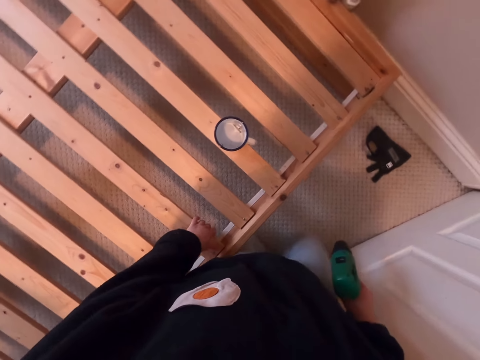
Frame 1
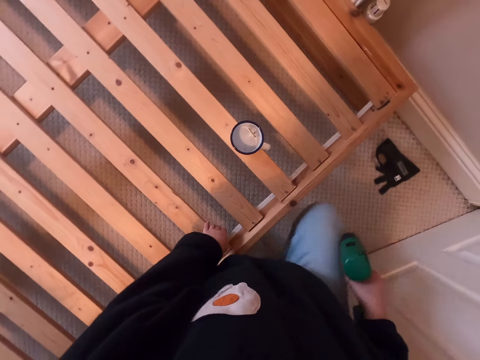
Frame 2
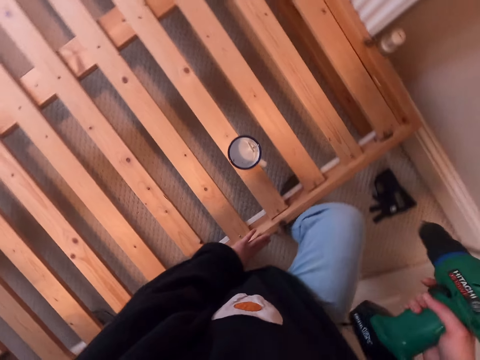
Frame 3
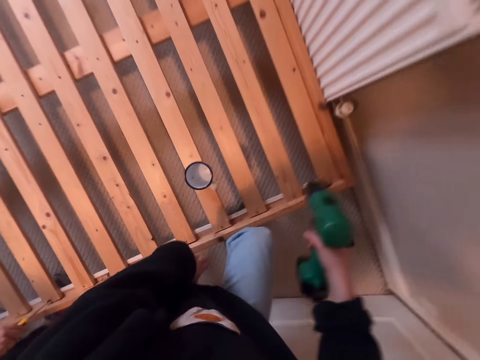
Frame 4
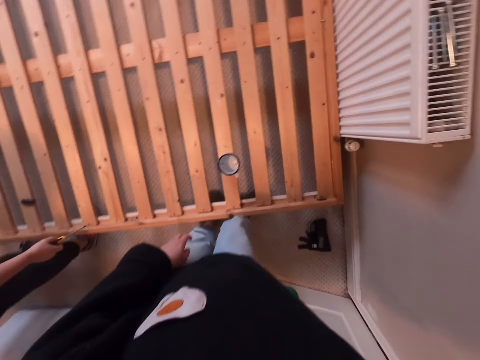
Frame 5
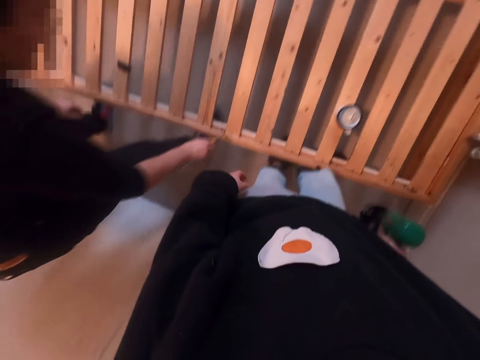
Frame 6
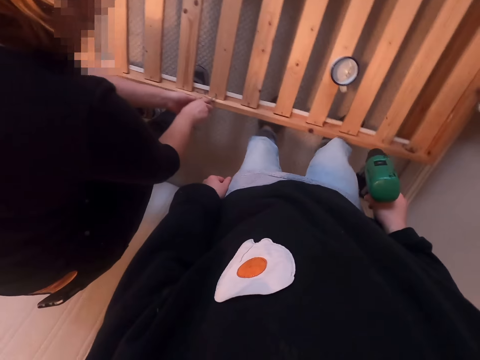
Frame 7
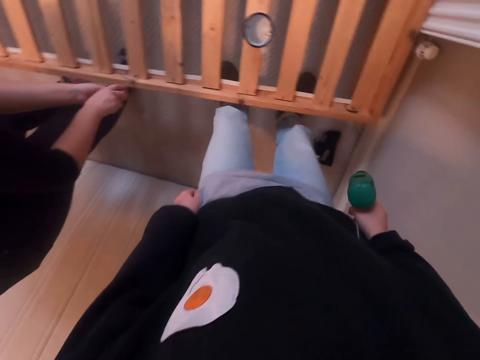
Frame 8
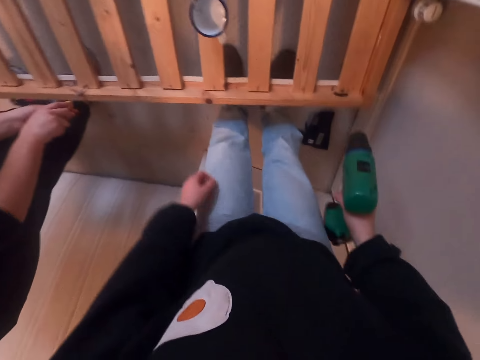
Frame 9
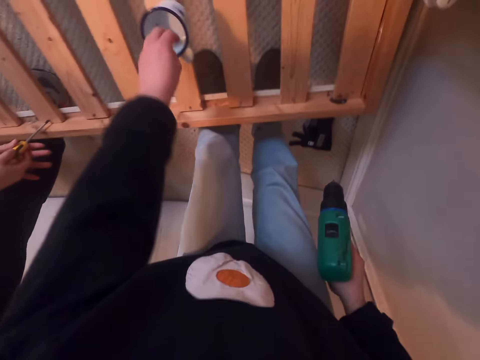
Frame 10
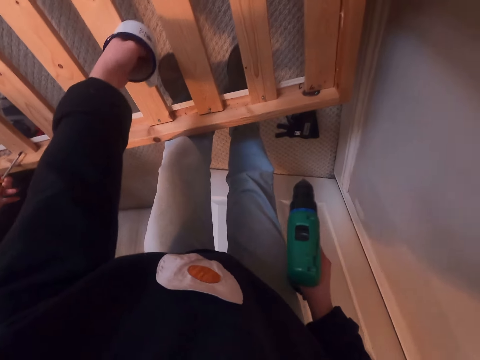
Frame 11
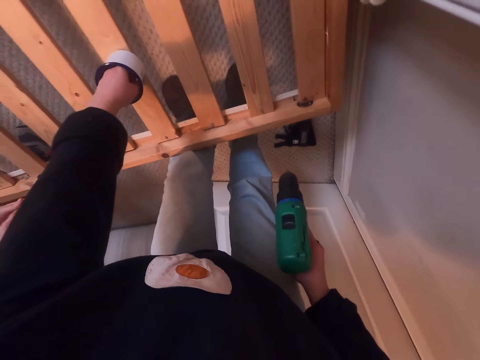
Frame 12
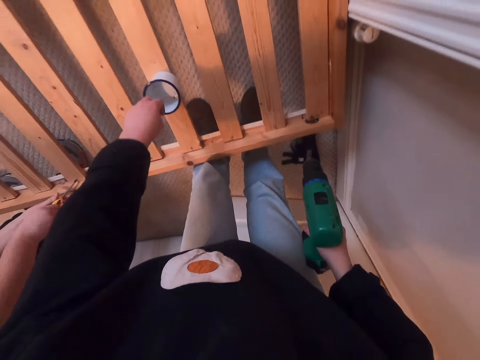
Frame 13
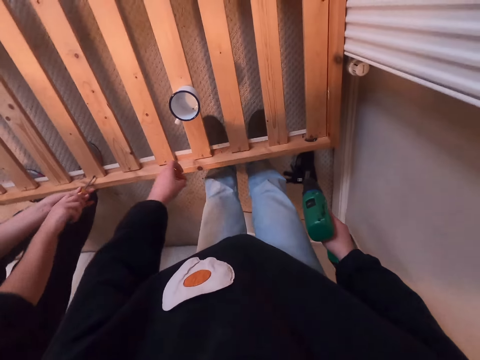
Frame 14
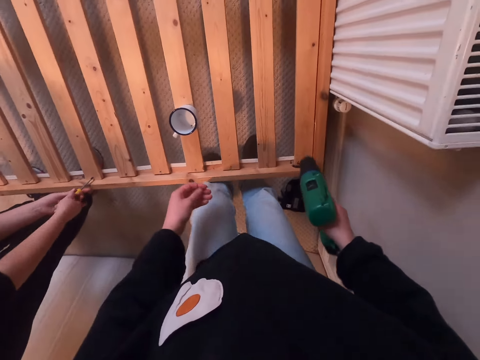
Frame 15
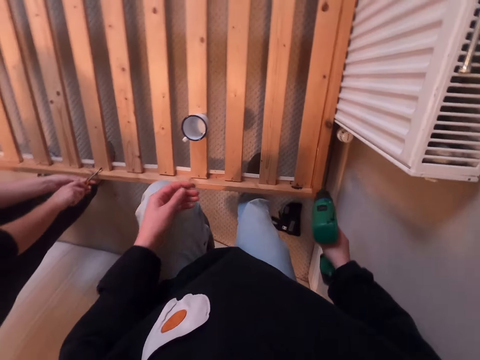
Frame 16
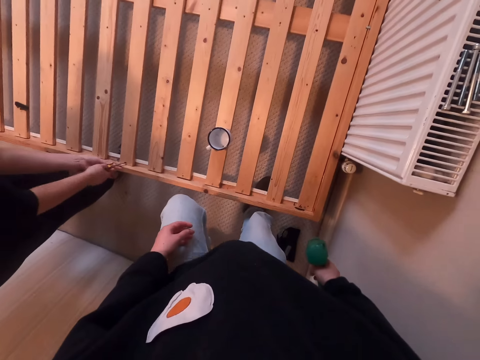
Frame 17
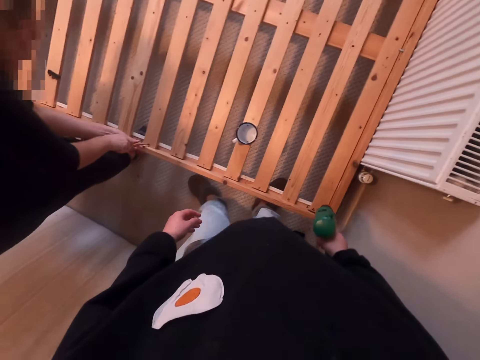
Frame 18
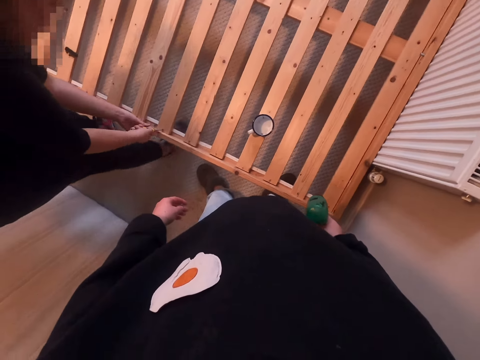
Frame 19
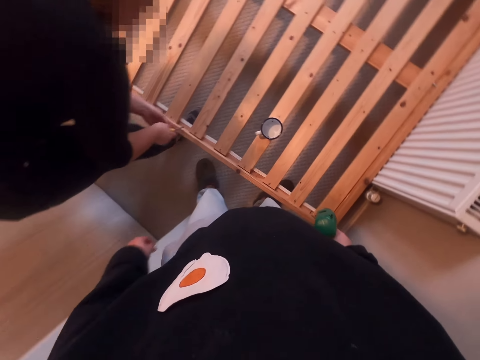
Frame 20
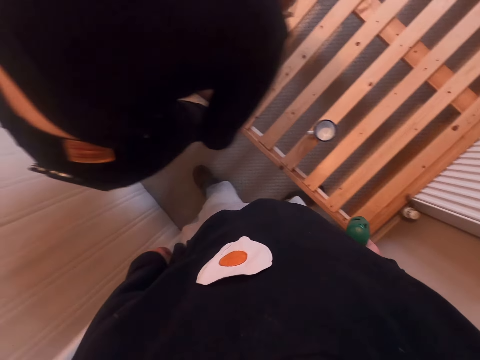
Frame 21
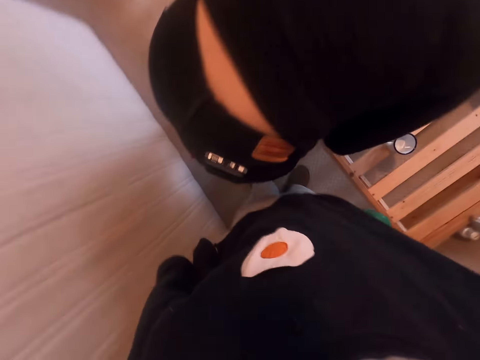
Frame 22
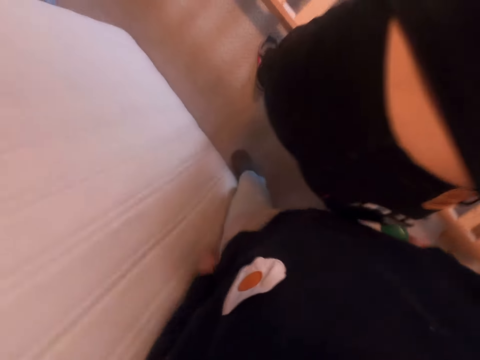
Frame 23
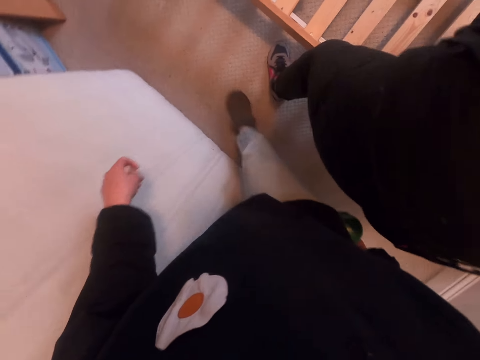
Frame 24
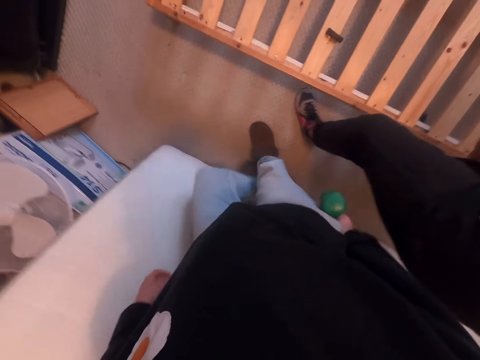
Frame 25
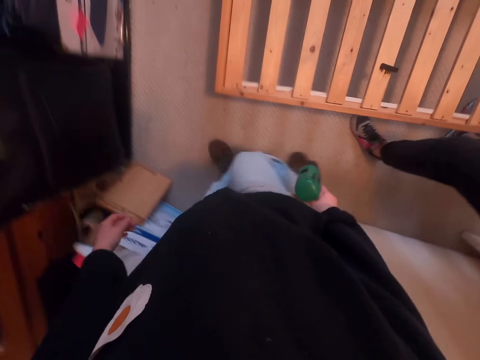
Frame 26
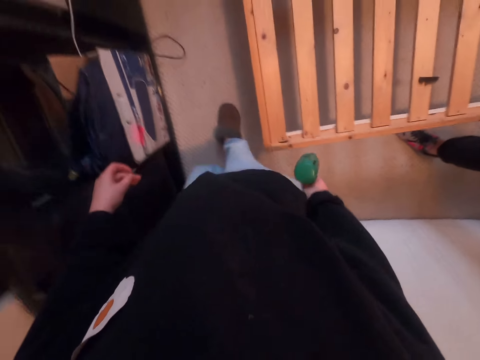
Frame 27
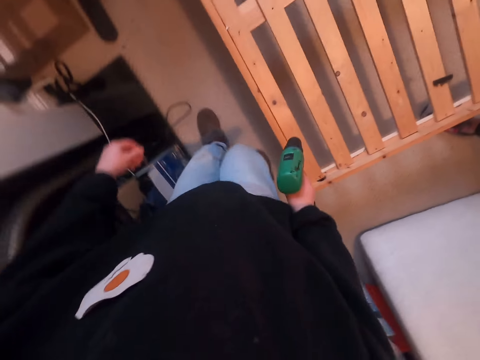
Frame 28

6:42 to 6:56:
The camera wearer stands beside the wood. A man drives the screw into the wood. The camera wearer picks up the screw. The man fixes the bed. The camera wearer walks beside the man along the bed.

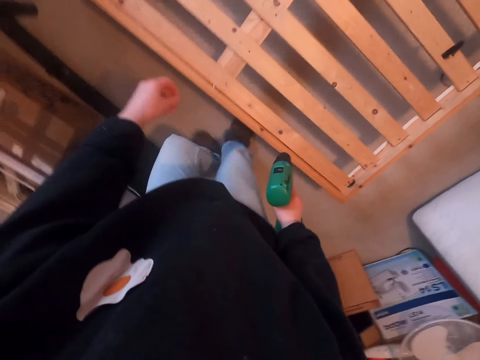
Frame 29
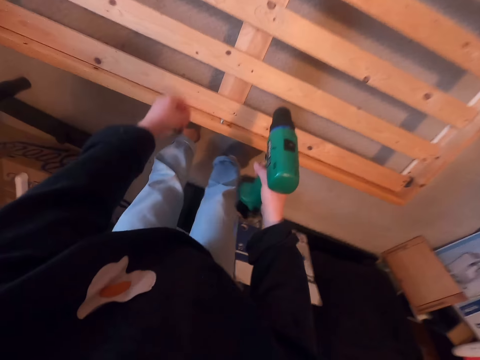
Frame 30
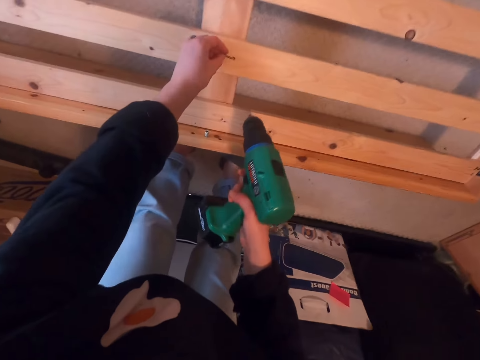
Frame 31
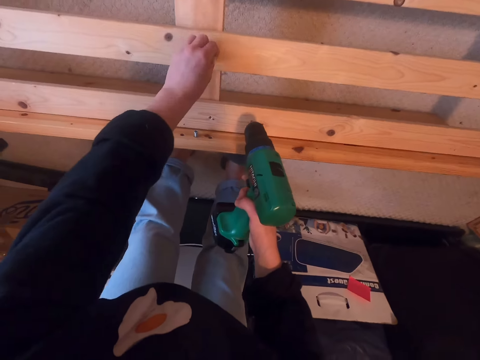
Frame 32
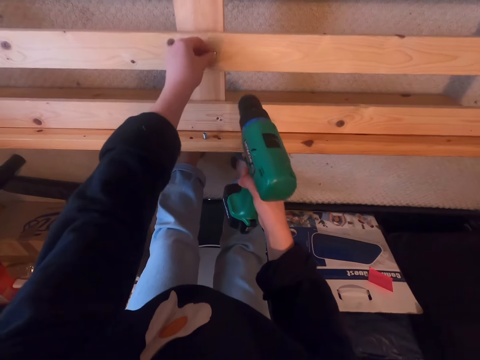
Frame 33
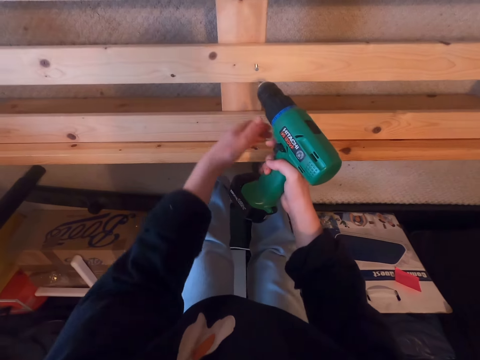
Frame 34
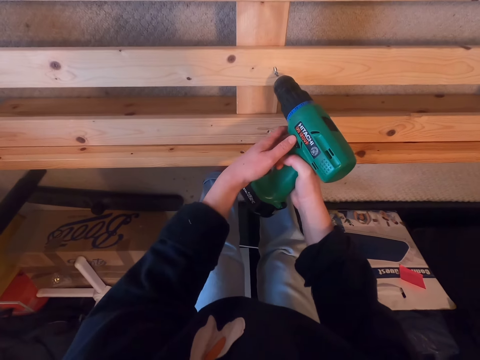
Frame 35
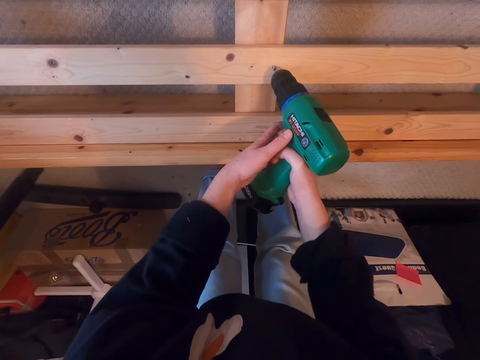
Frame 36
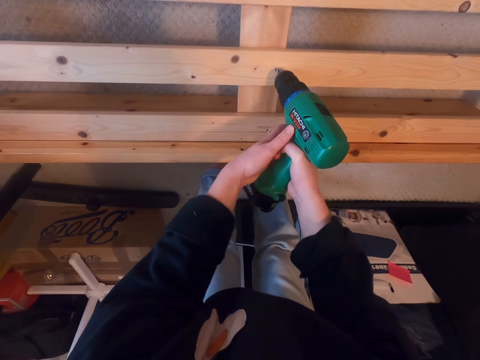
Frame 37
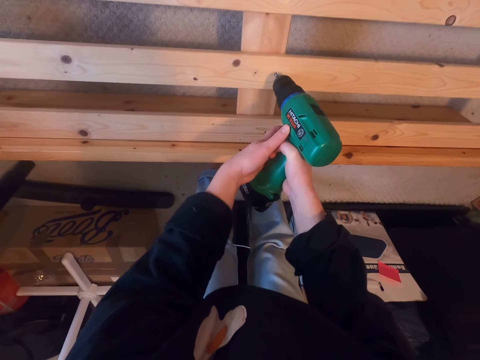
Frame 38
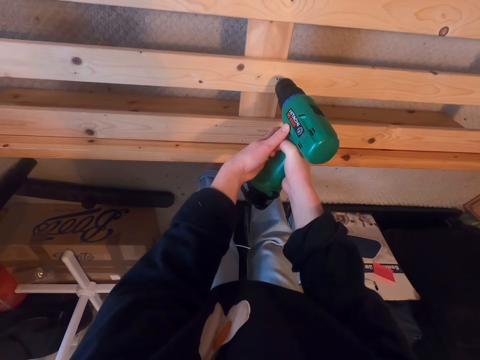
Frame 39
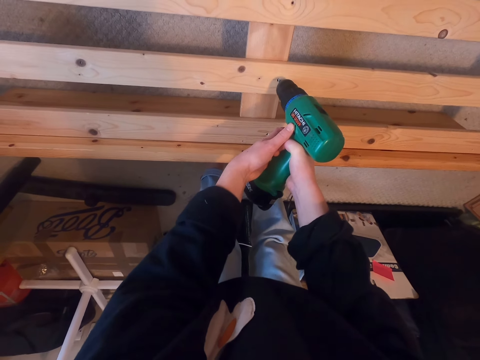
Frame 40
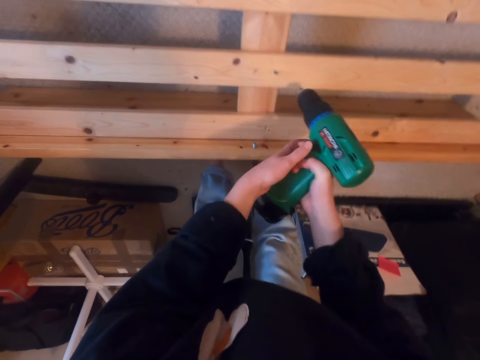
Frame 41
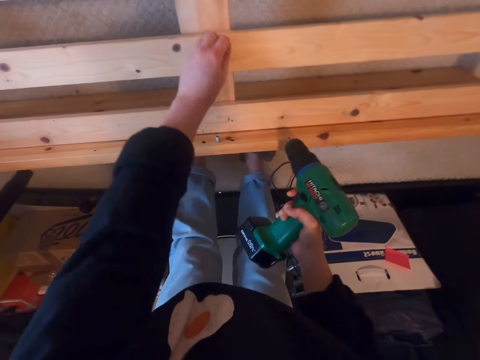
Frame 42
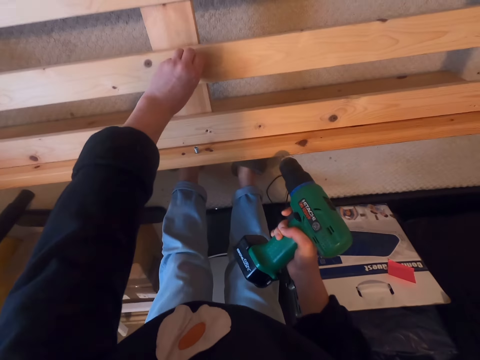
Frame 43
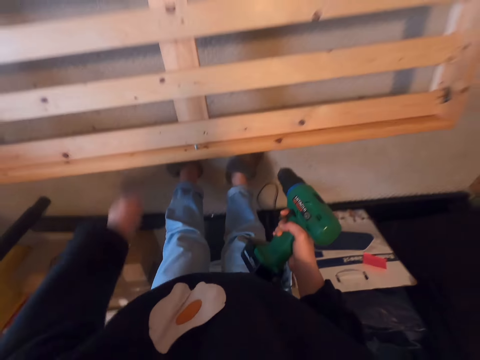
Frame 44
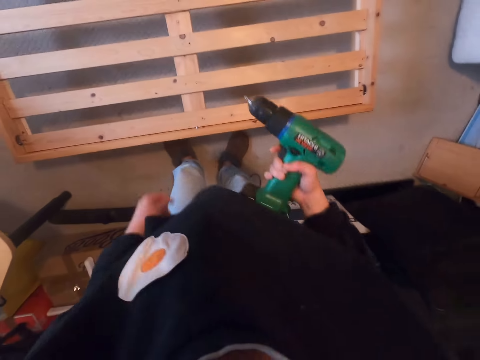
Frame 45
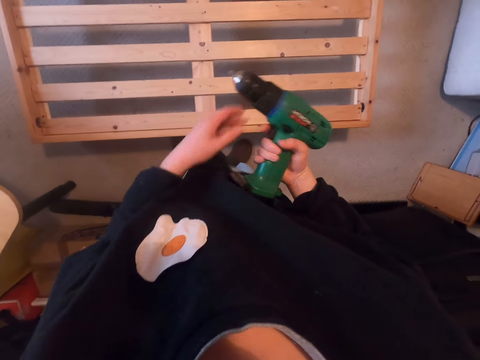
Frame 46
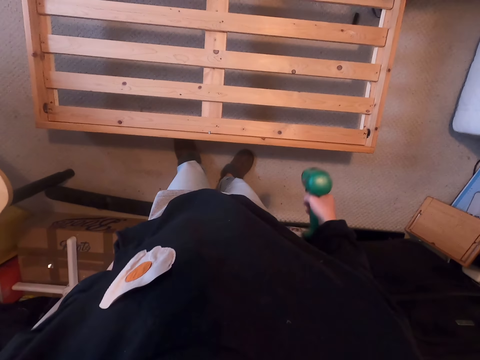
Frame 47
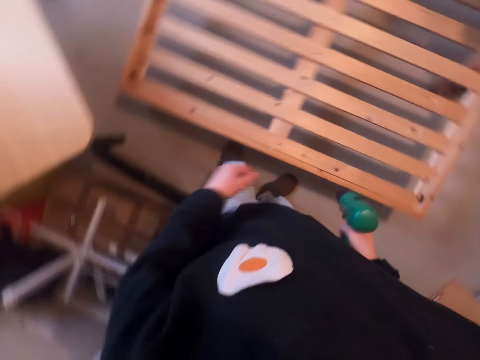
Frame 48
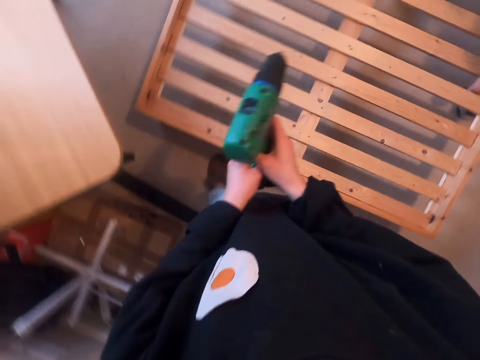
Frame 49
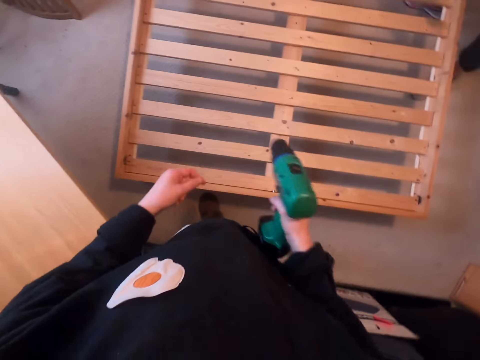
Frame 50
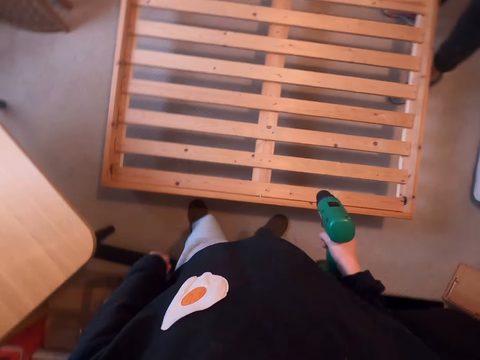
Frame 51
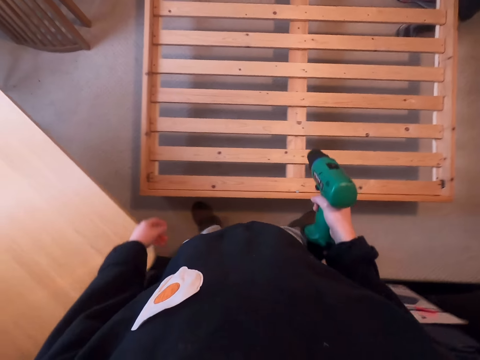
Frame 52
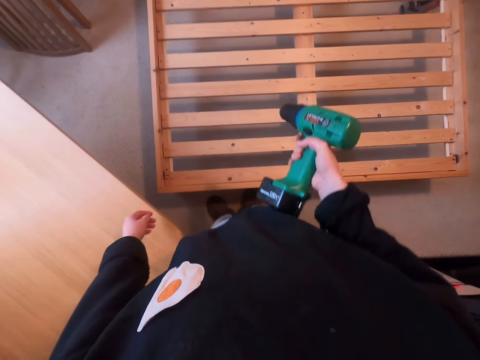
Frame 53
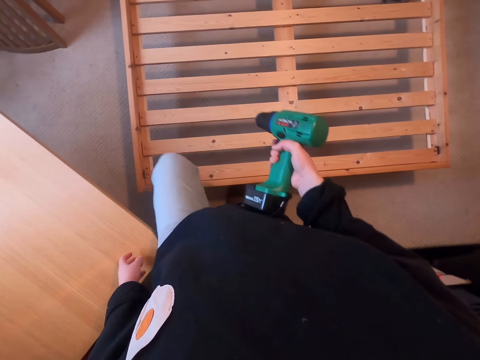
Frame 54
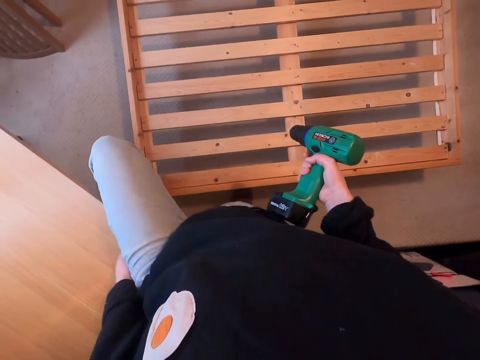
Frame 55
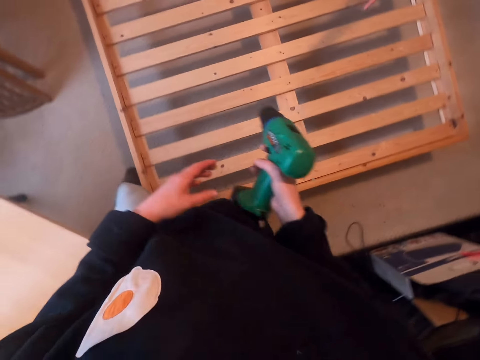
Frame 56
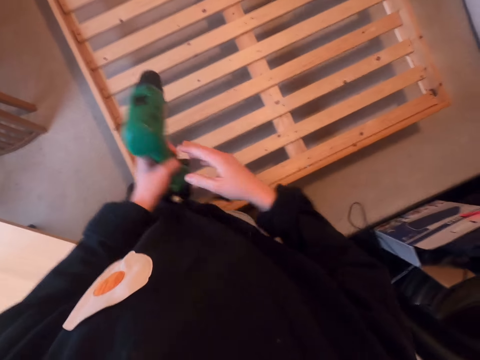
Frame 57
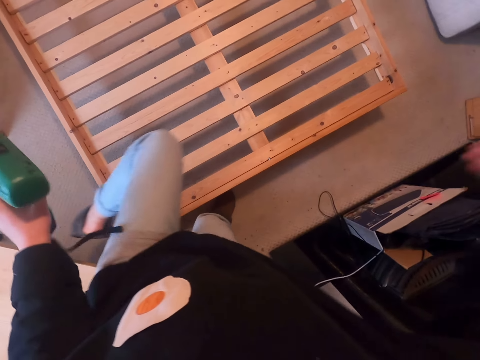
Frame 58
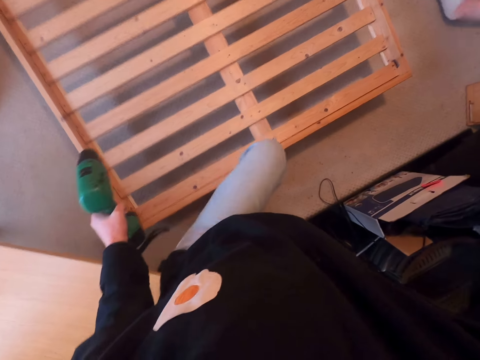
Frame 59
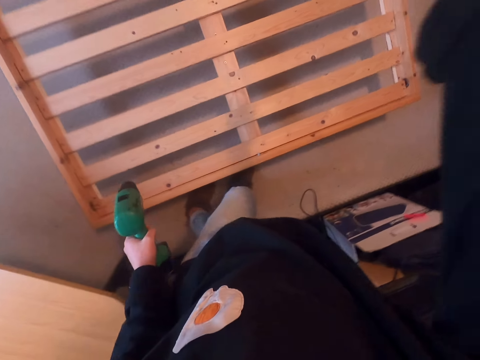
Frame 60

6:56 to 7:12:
The camera wearer puts the nail or screw in the hole of a bed. He drills the nail in the wooden part of the bed. He touches the nail on the bed. He holds the screw. He stares at the bed. He walks along the bed, lifts his leg, and puts down his leg. He holds the drill with the other hand.
